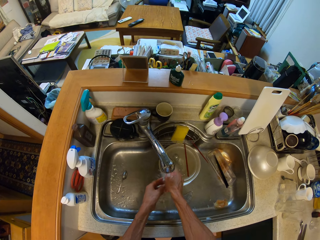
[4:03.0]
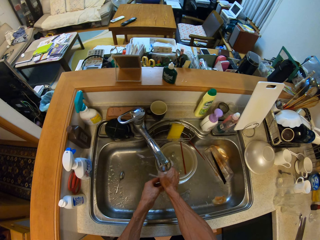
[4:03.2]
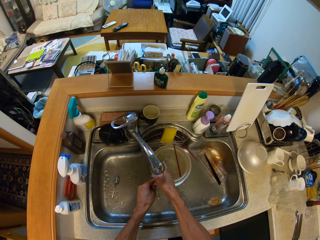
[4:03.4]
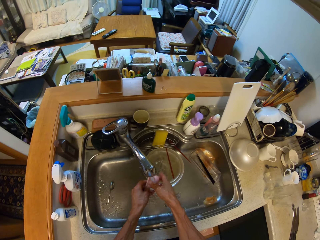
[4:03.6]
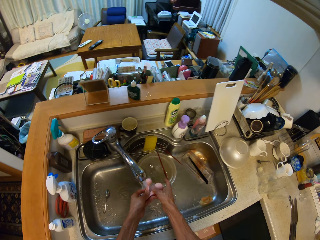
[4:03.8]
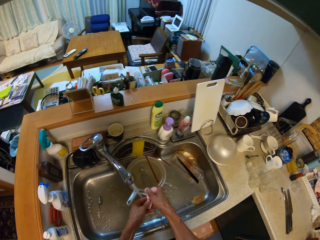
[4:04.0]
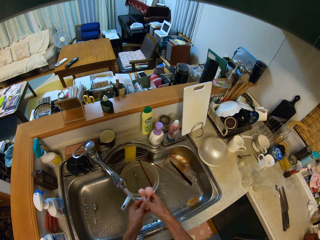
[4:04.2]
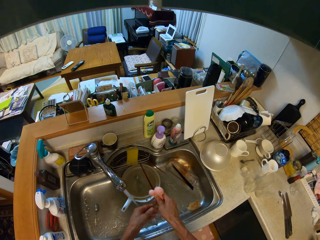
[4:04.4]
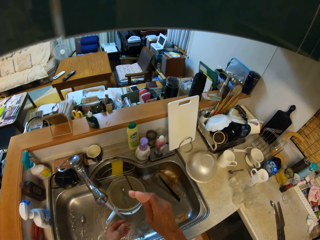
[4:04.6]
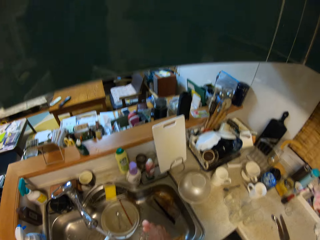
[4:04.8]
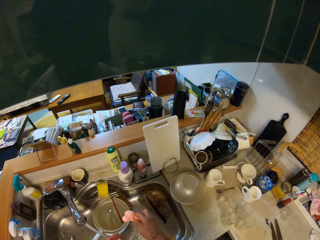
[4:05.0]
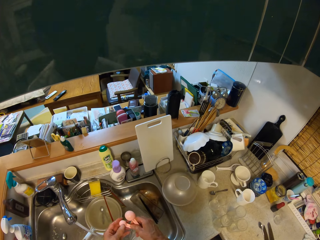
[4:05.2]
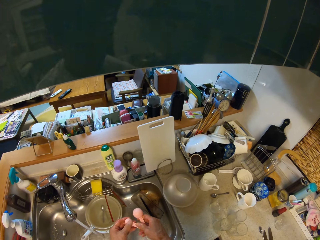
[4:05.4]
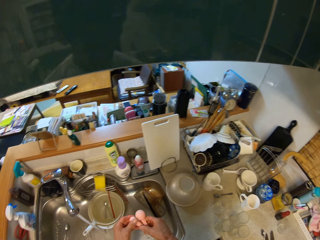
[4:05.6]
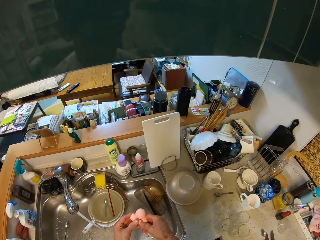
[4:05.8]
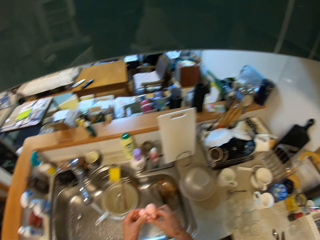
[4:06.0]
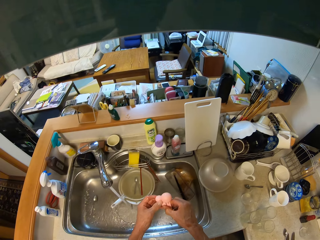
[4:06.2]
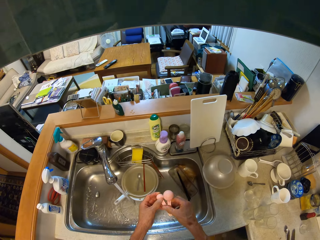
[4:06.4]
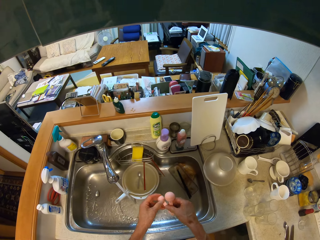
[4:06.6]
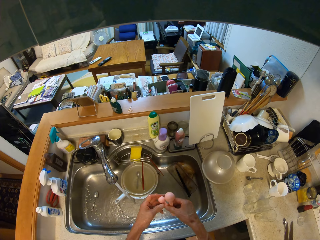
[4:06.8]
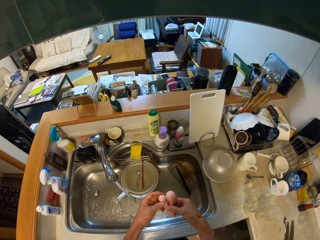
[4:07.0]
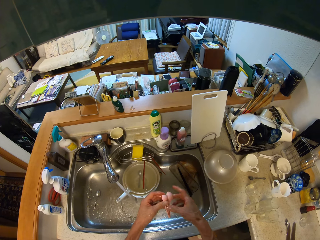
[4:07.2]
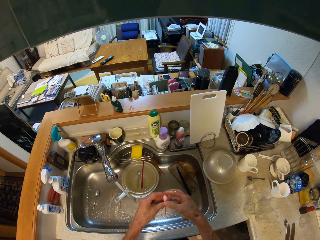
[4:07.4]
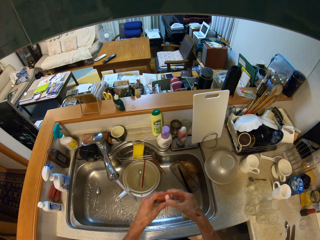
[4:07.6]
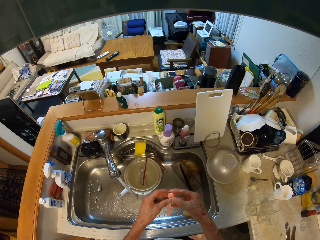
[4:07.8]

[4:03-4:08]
The camera wearer adjusts the spoon with his hands. He separates the measuring spoons.

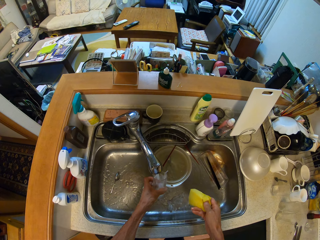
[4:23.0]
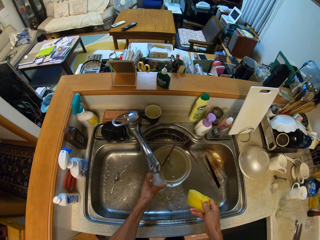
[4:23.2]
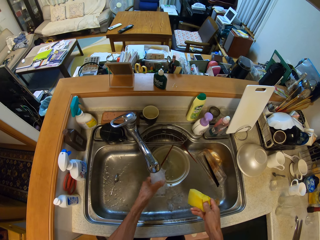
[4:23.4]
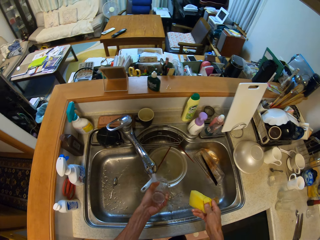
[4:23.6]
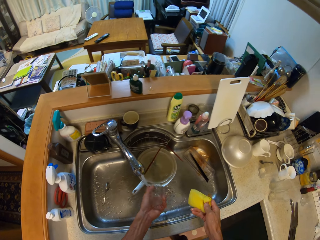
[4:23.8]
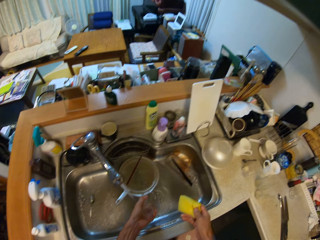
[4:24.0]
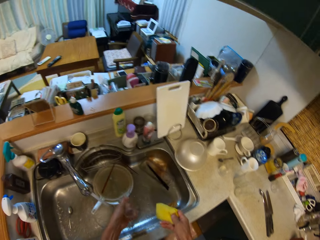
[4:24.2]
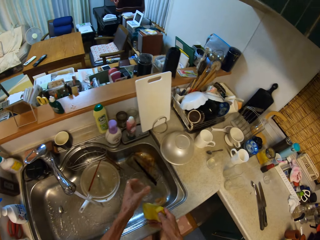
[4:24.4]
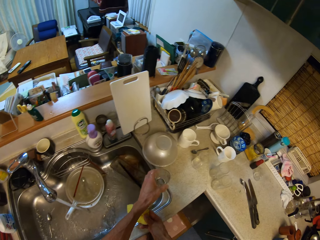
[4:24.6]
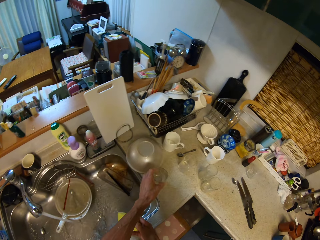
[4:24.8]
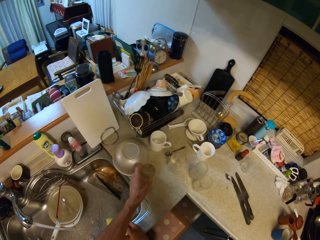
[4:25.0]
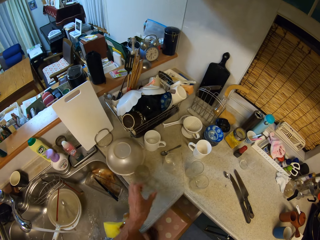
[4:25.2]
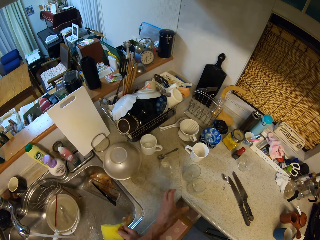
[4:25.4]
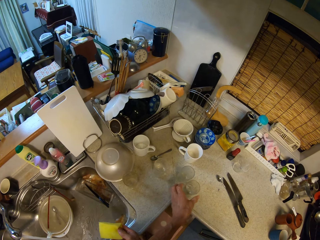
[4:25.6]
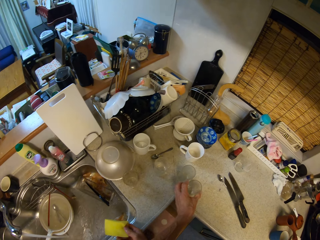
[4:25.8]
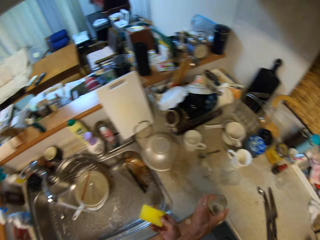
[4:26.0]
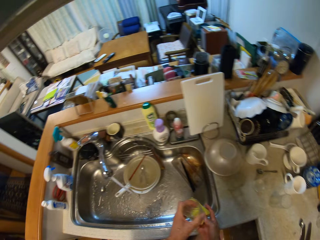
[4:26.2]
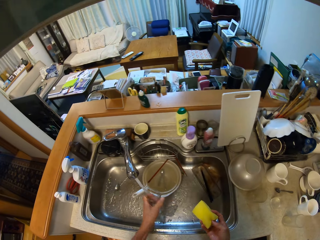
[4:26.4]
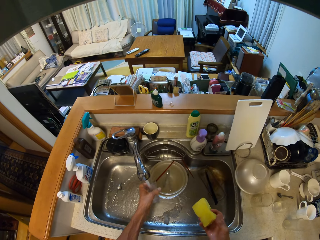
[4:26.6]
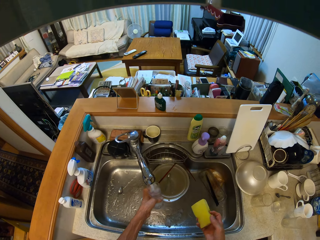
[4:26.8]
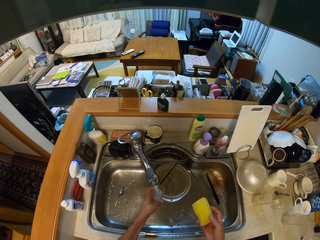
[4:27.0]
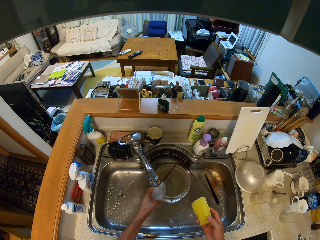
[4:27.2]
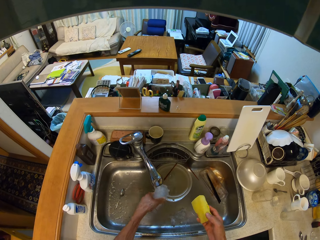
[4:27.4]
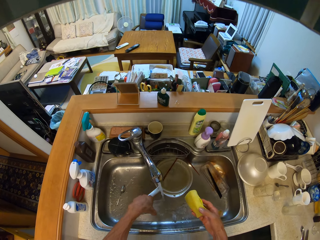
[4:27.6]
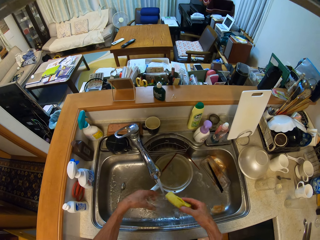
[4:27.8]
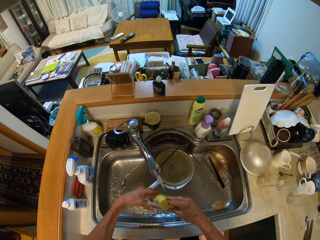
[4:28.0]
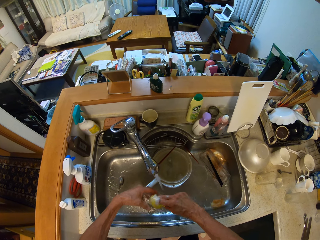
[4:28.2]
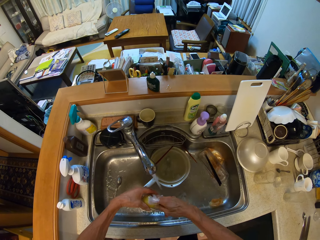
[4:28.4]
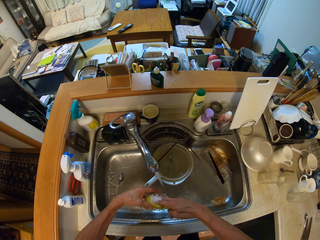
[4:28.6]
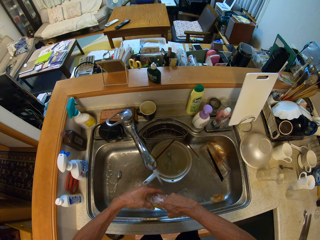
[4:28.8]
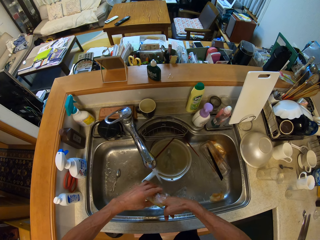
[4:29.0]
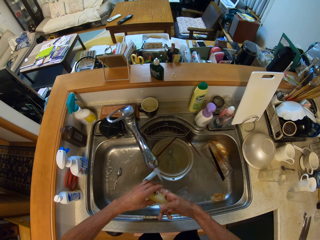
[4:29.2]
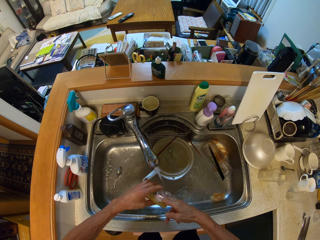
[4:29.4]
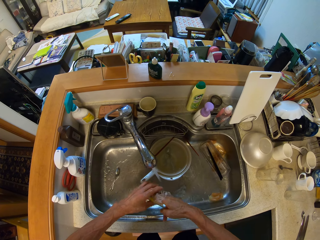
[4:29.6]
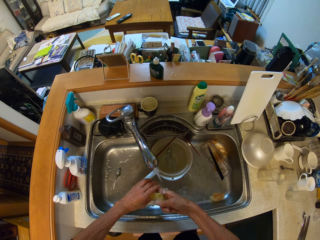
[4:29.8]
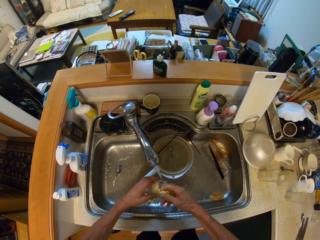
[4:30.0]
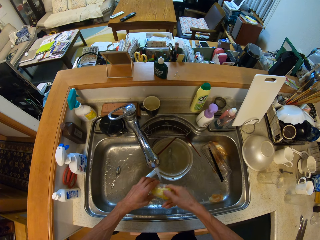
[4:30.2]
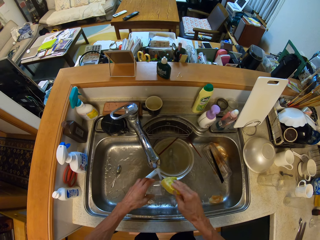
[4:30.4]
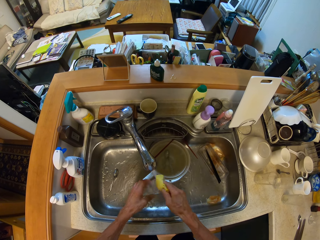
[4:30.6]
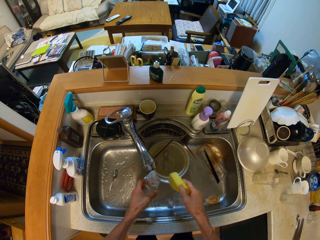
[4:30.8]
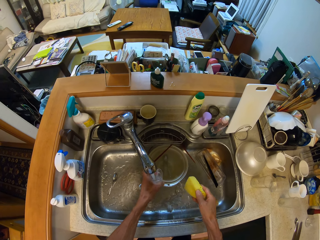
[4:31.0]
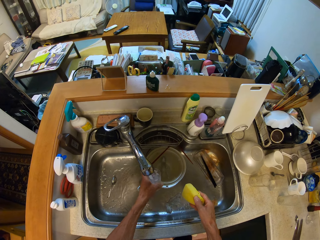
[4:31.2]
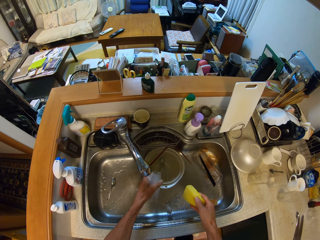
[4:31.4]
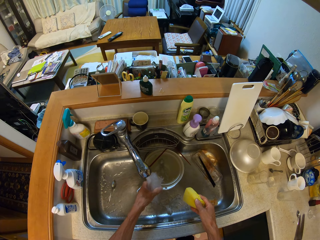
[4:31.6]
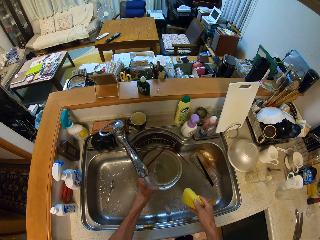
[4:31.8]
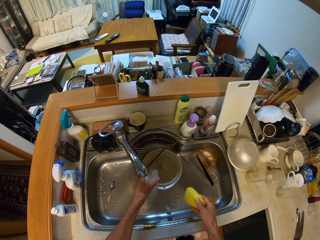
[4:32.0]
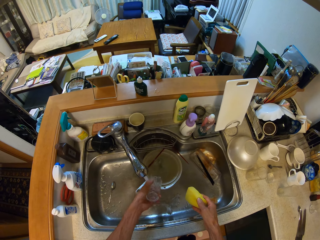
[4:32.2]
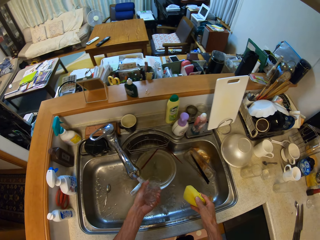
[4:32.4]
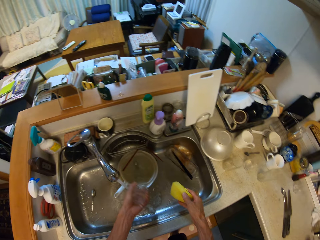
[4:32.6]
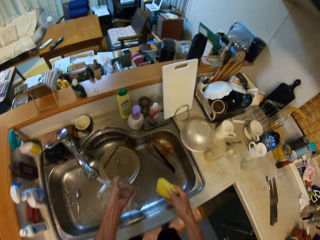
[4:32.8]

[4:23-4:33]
The camera wearer rinses the glass cup in the wash basin. He places the glass cup on the table with his left hand. He picks up the glass cup from the table with his left hand. He rinses the glass cup in the wash basin. He washes the glass cup with the foam in his right hand. He rinses the glass cup in the wash basin.

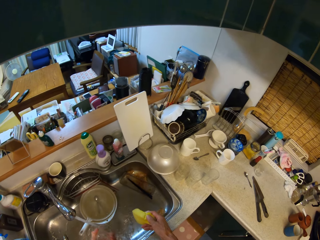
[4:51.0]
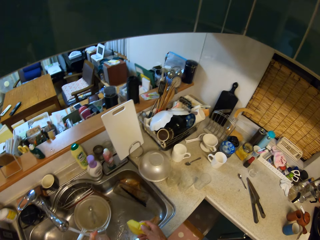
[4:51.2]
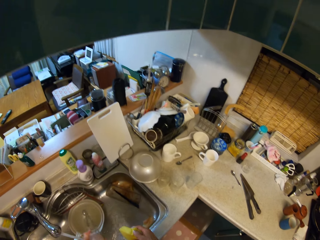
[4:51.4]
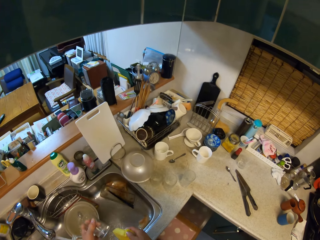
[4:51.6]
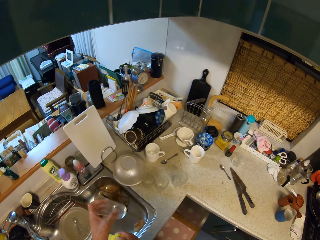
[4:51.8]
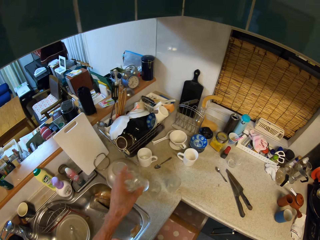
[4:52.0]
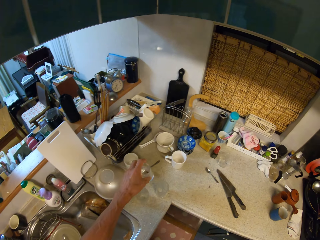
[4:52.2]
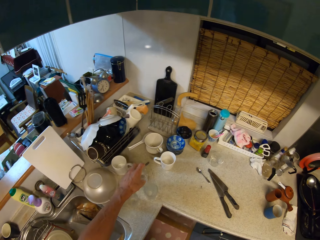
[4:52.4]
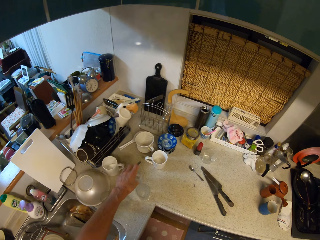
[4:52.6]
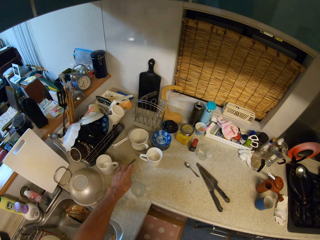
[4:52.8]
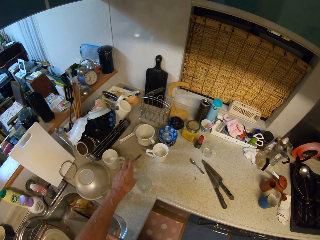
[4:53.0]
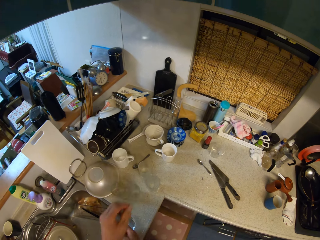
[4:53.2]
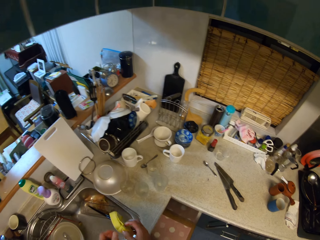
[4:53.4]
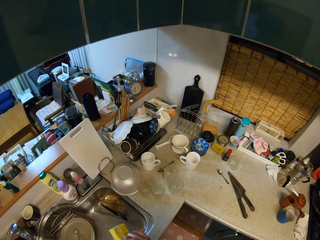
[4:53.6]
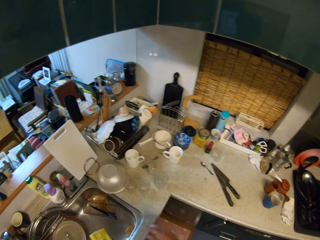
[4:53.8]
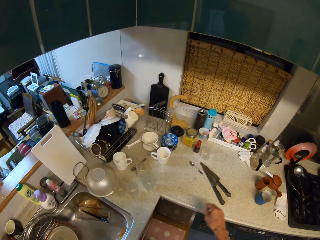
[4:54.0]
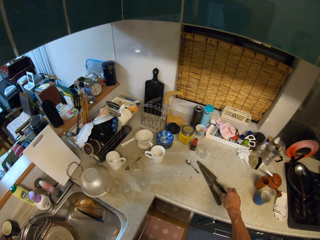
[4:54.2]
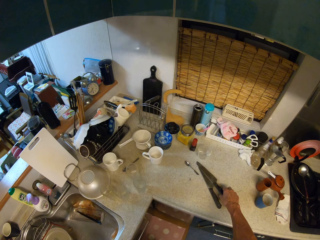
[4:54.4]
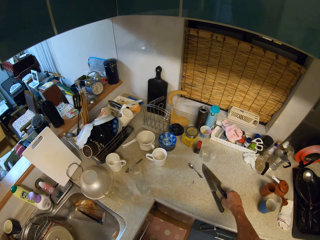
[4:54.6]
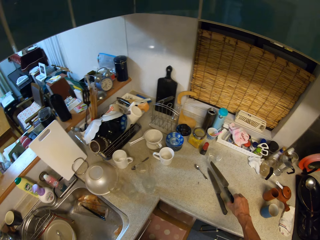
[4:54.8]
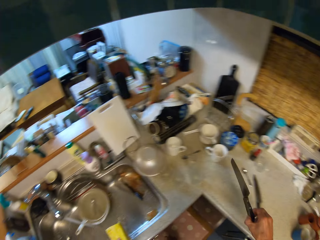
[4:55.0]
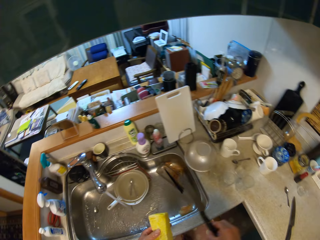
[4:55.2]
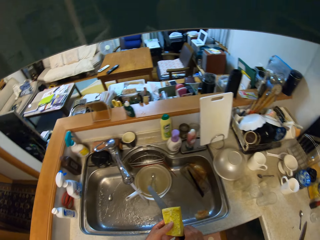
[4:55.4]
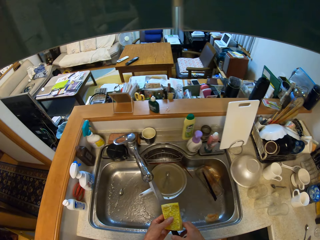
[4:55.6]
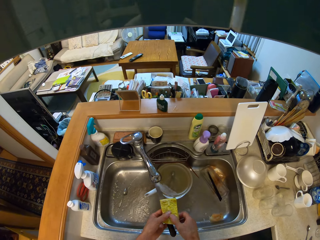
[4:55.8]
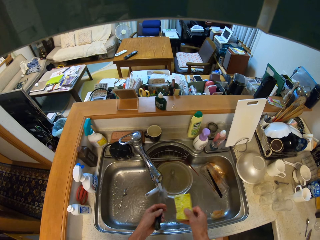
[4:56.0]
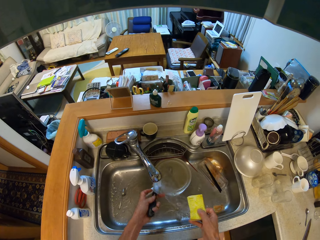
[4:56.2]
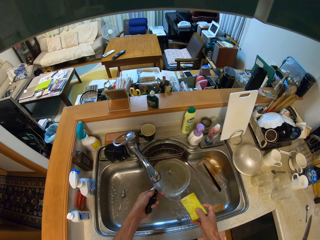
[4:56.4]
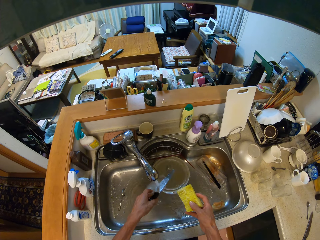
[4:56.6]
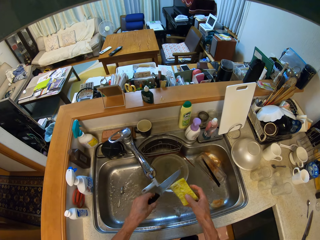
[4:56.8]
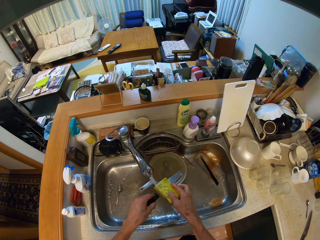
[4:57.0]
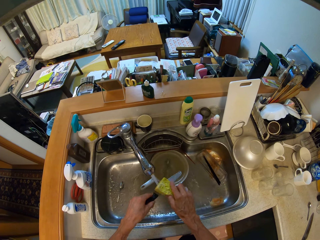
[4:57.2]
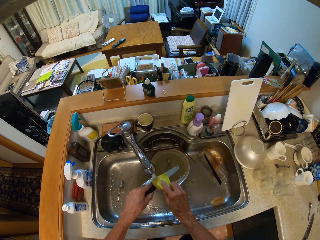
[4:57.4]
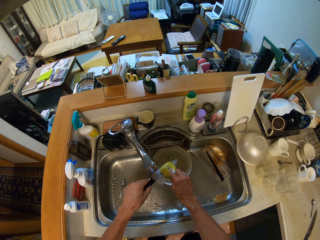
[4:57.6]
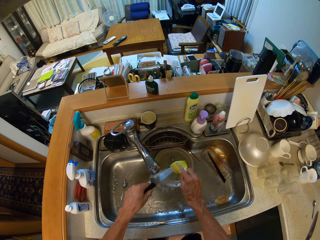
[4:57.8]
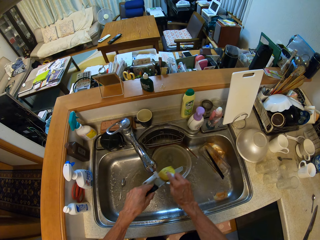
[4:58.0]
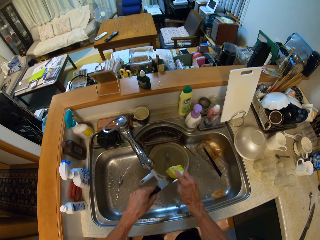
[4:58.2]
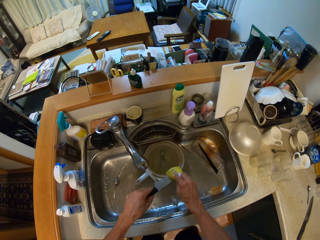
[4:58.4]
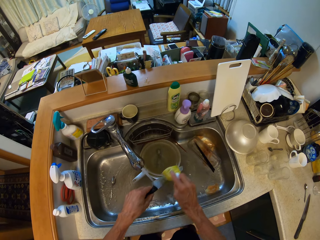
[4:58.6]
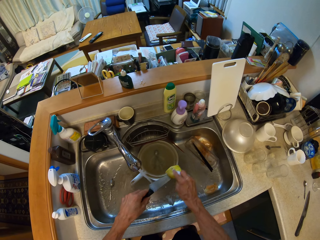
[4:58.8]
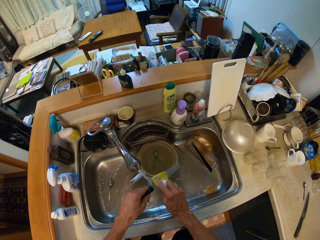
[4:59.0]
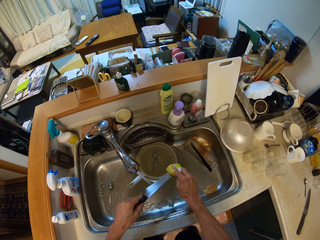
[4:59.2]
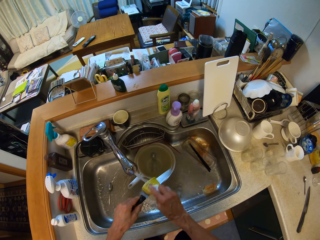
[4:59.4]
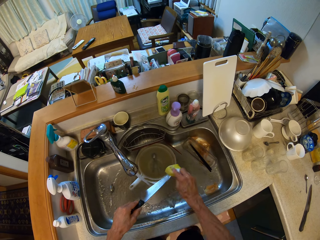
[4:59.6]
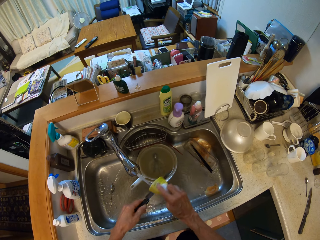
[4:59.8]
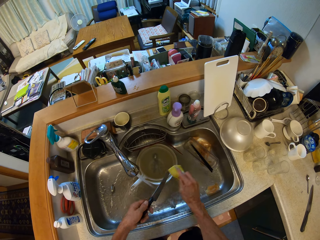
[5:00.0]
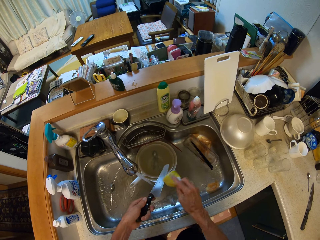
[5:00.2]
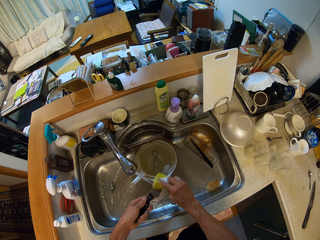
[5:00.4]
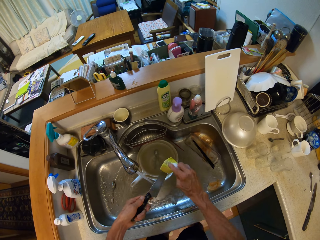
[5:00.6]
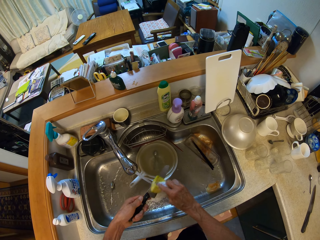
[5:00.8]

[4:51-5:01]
The camera wearer places the glass cup on the table with his left hand. He picks up a knife from the table with his right hand. He rinses the knife in the basin. He washes the knife in the basin with foam in his right hand.
